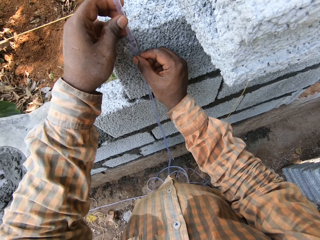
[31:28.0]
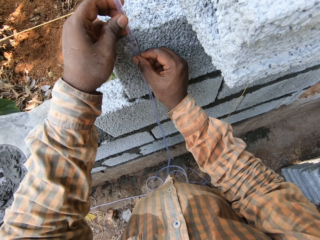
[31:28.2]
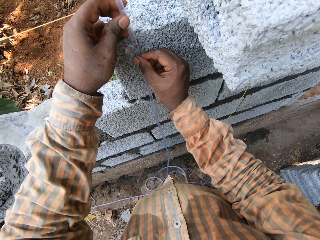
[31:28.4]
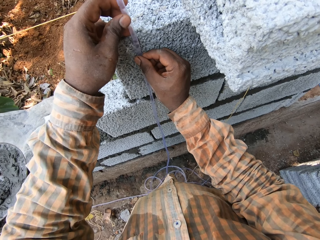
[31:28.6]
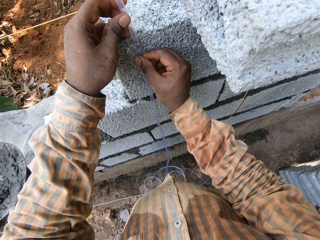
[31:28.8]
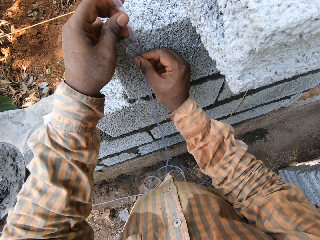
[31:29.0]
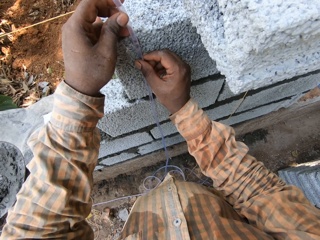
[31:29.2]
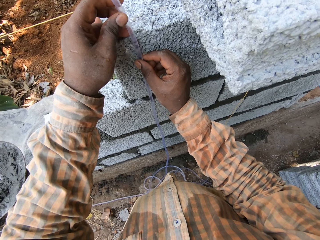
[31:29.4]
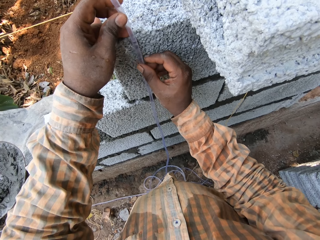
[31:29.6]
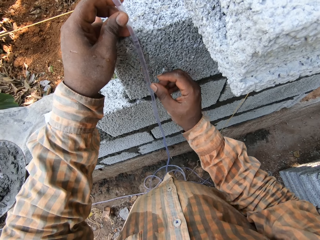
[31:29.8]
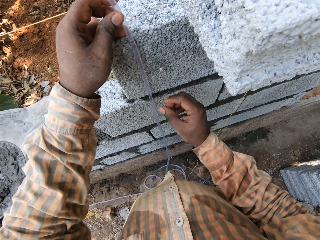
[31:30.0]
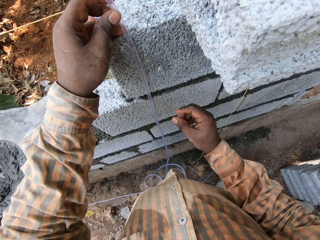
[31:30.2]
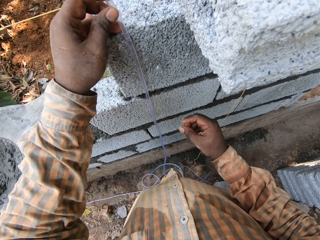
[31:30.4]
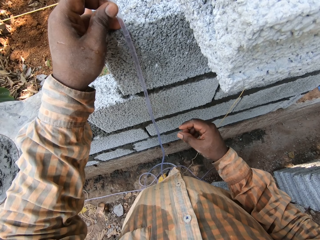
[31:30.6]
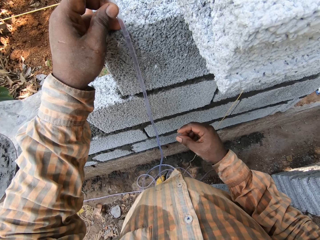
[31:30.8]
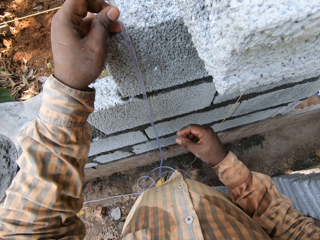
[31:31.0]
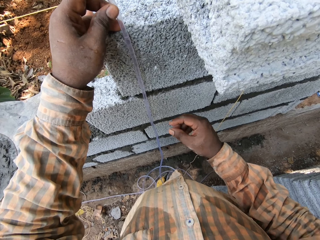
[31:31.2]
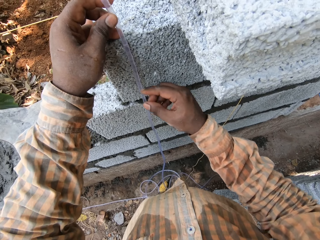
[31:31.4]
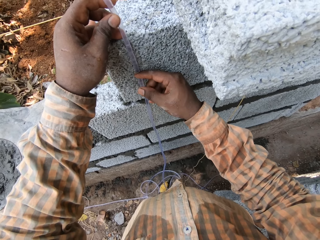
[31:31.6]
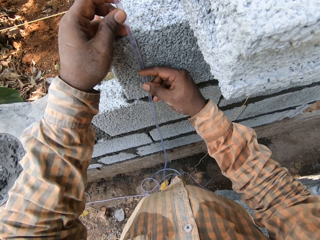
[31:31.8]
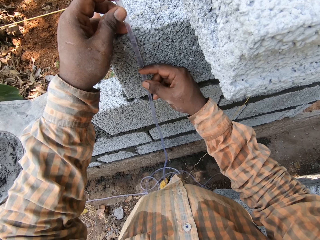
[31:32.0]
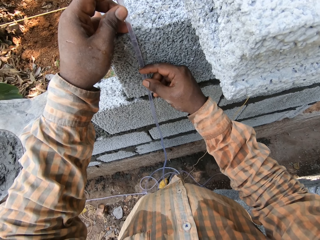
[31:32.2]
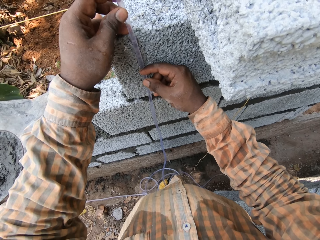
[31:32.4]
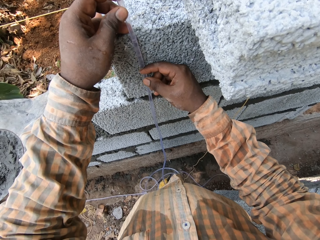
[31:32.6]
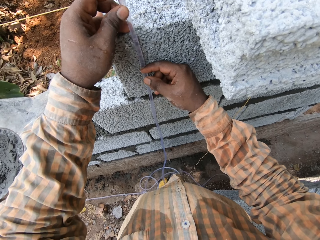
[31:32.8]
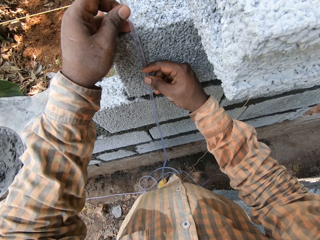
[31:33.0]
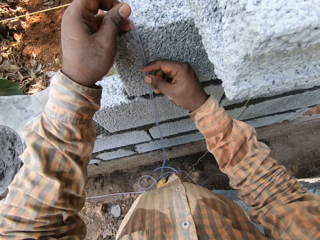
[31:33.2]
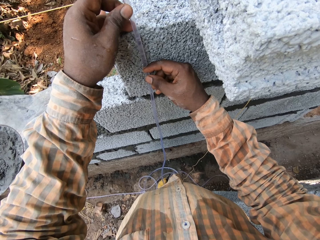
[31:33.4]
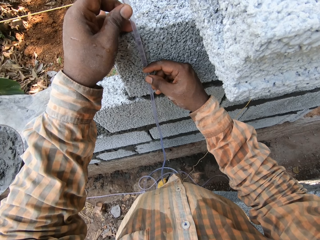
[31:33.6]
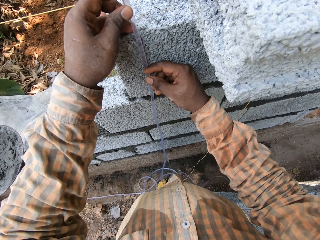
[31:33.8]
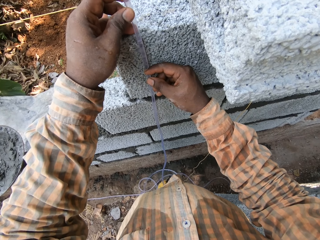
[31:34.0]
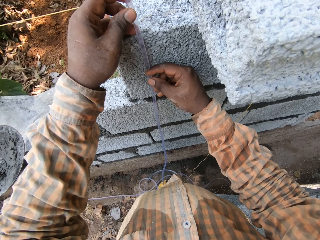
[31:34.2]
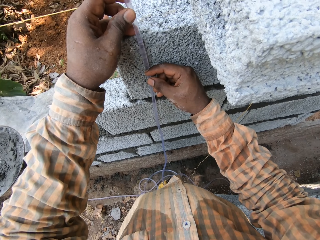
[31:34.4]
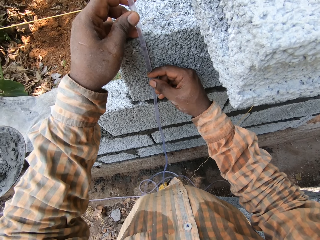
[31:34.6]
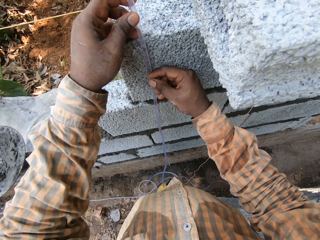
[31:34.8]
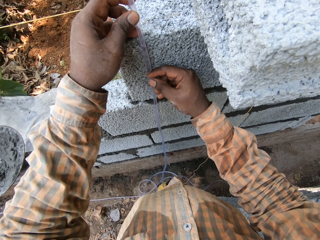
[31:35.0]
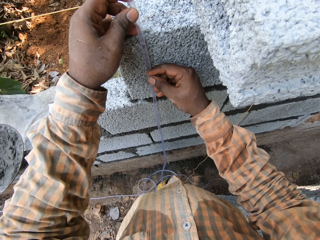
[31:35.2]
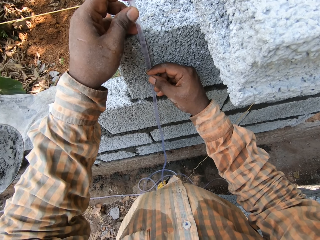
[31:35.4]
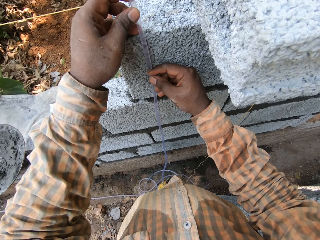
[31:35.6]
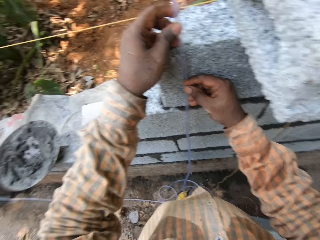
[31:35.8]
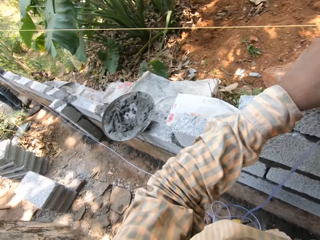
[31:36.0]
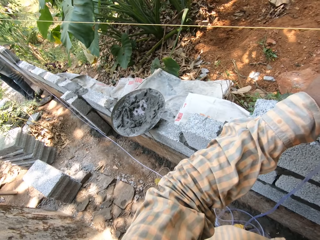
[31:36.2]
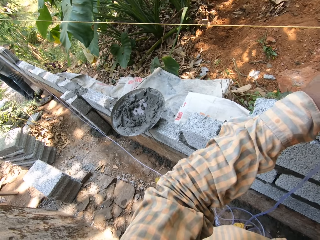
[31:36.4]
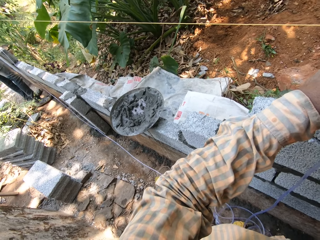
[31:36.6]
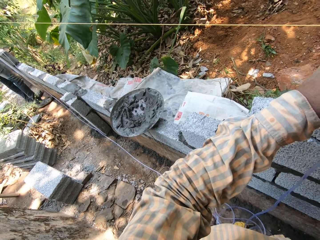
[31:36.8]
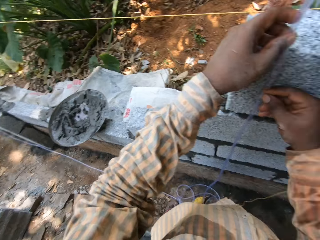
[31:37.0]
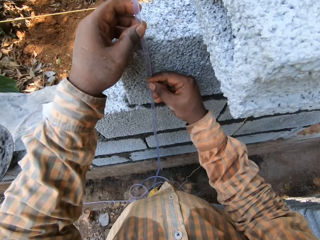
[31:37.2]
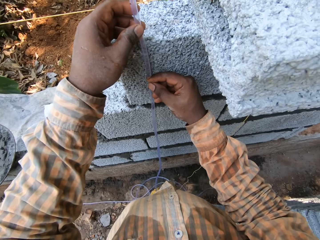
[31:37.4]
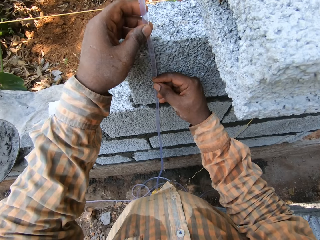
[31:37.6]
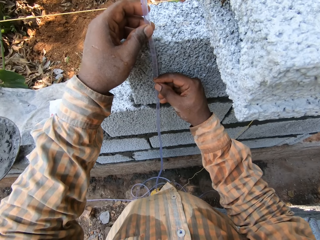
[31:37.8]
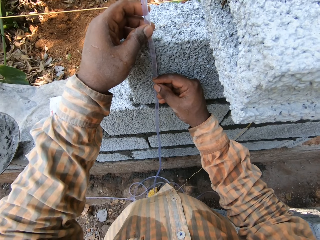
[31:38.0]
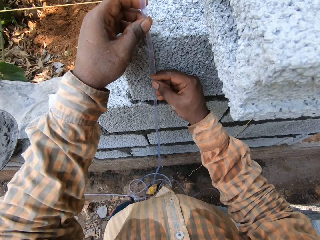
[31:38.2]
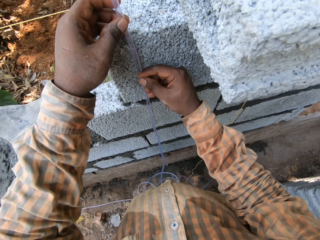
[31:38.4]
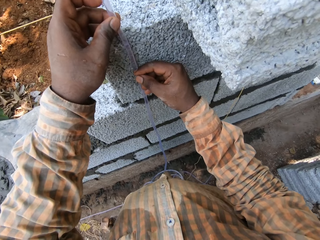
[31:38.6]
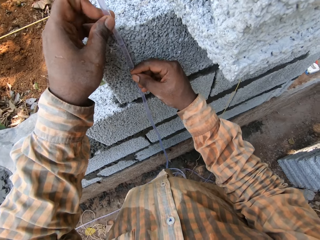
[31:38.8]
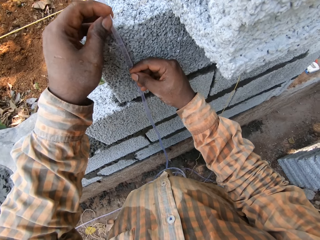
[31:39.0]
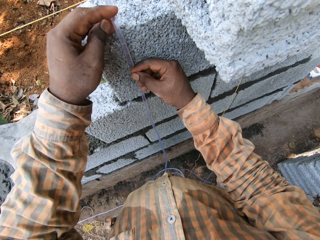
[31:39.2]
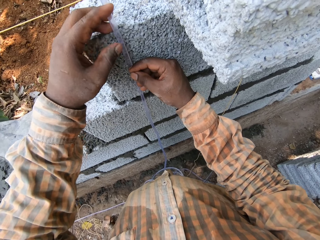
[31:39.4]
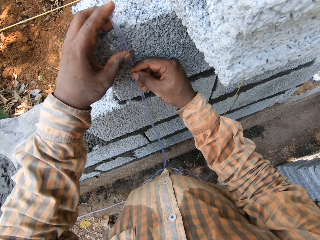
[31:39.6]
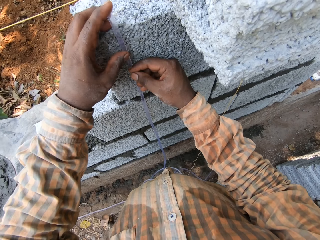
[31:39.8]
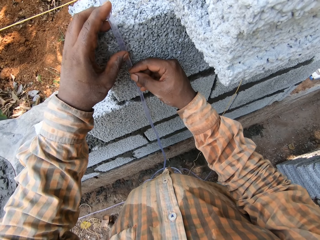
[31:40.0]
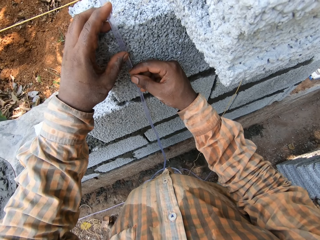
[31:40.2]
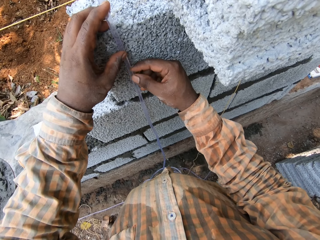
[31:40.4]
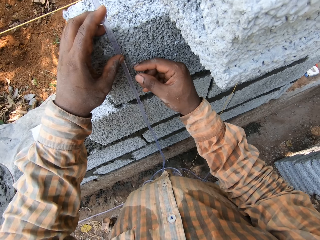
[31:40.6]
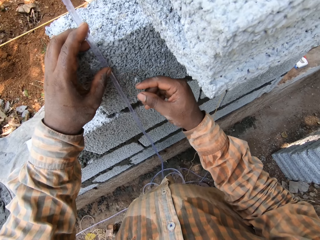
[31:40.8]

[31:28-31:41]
The camera wearer levels the wall with the hose pipe water. They converse with a person. They level the wall with the hose pipe water.

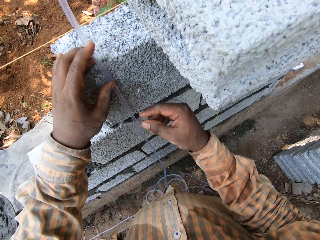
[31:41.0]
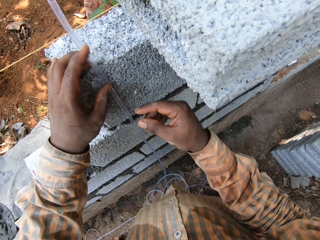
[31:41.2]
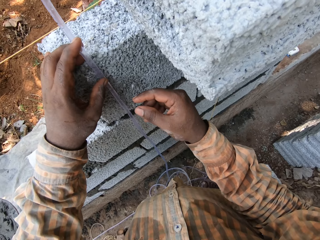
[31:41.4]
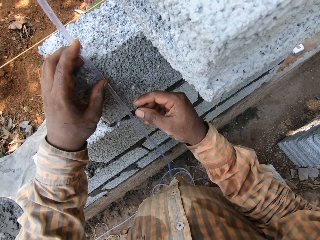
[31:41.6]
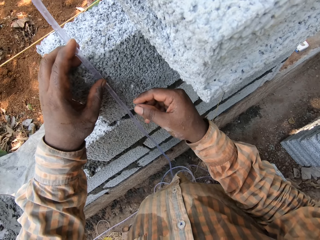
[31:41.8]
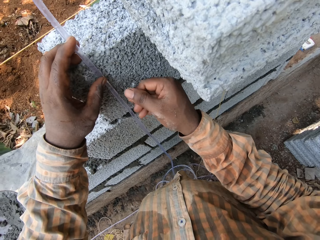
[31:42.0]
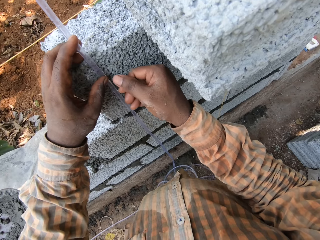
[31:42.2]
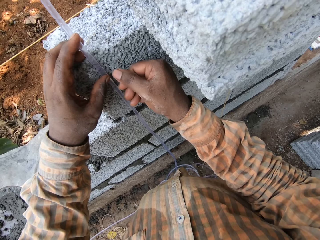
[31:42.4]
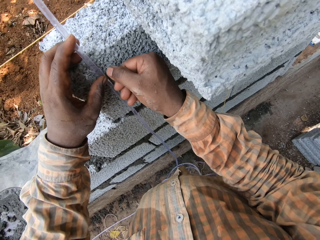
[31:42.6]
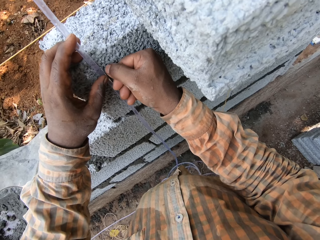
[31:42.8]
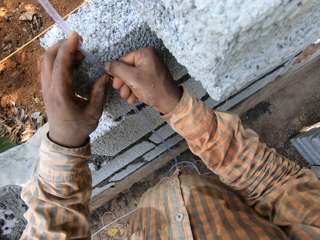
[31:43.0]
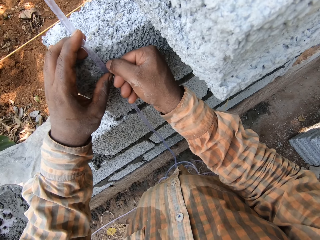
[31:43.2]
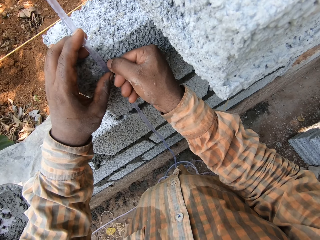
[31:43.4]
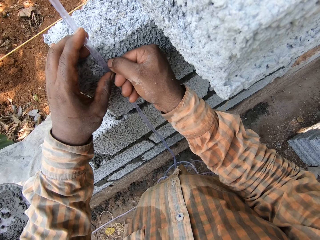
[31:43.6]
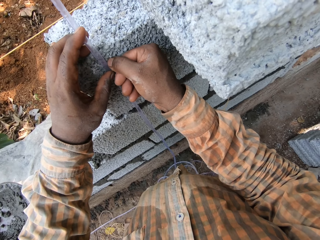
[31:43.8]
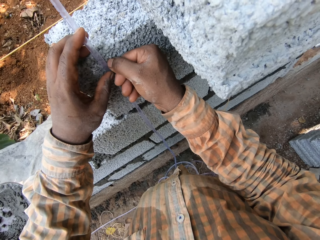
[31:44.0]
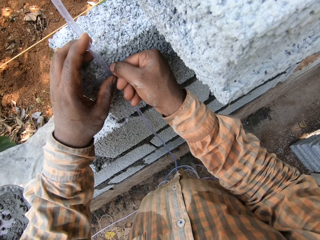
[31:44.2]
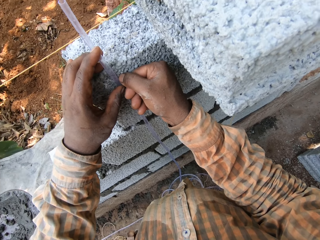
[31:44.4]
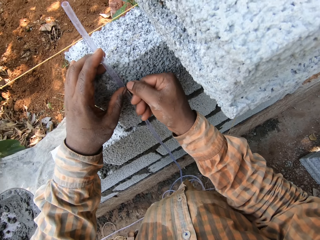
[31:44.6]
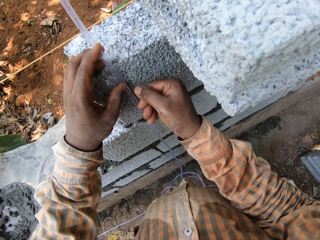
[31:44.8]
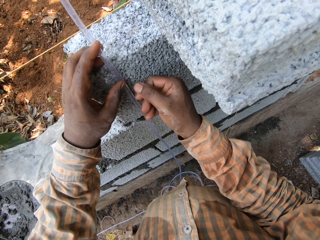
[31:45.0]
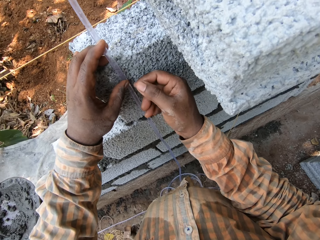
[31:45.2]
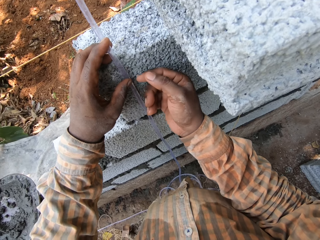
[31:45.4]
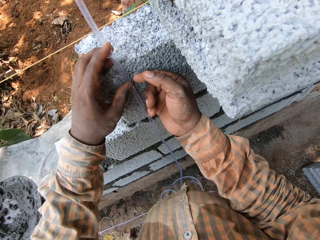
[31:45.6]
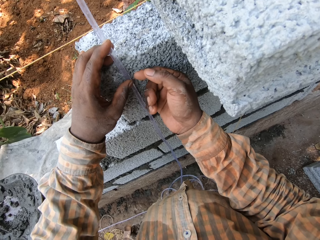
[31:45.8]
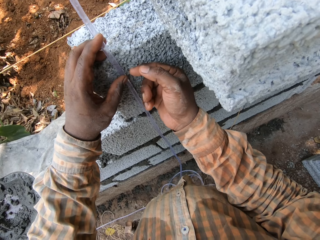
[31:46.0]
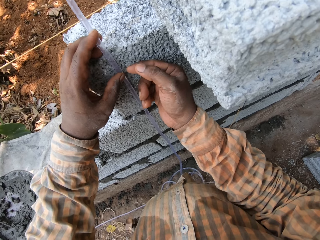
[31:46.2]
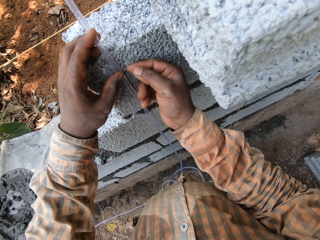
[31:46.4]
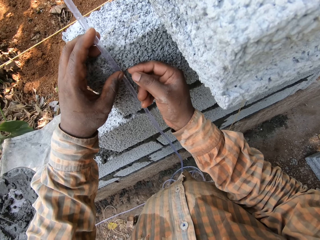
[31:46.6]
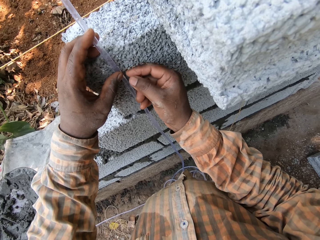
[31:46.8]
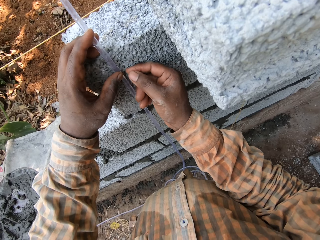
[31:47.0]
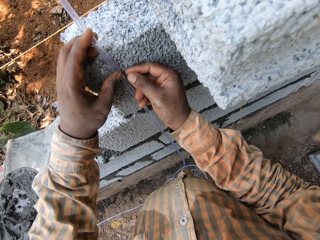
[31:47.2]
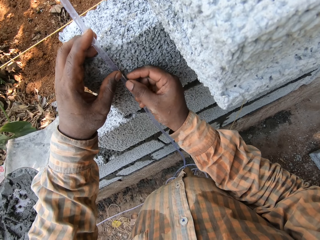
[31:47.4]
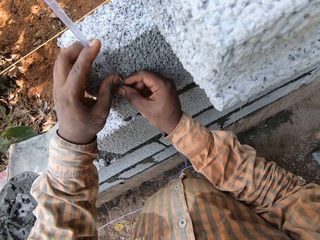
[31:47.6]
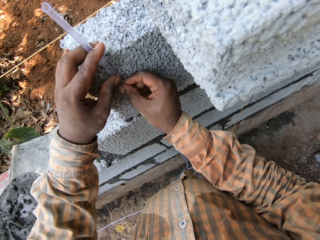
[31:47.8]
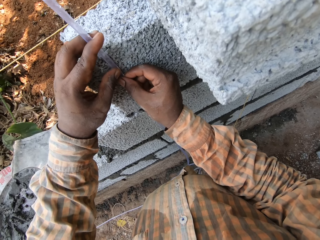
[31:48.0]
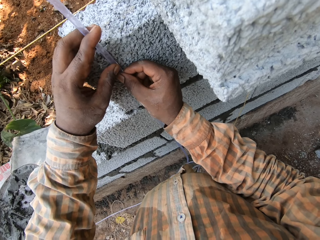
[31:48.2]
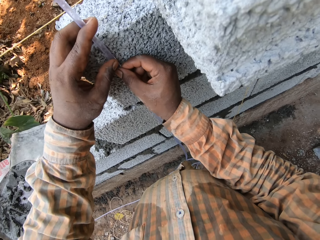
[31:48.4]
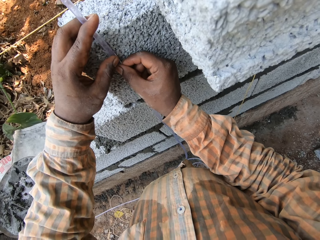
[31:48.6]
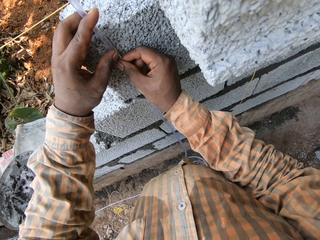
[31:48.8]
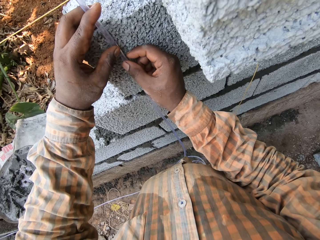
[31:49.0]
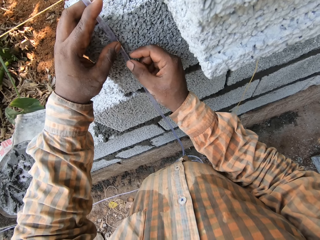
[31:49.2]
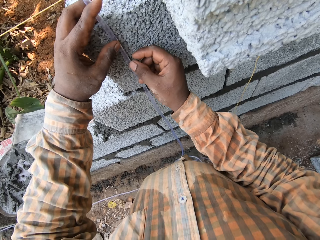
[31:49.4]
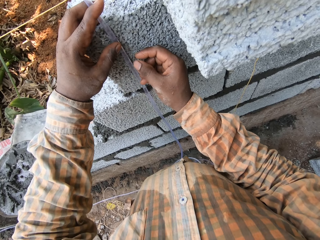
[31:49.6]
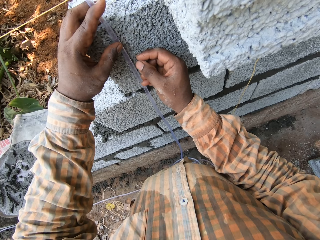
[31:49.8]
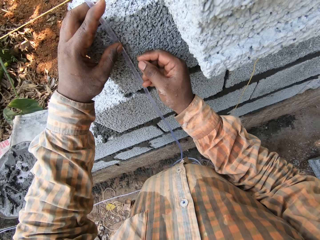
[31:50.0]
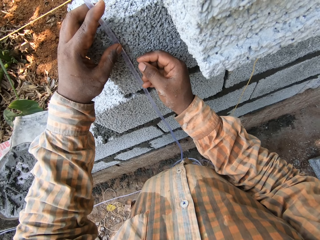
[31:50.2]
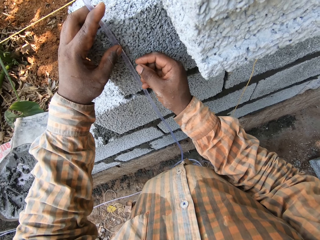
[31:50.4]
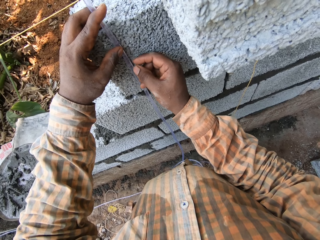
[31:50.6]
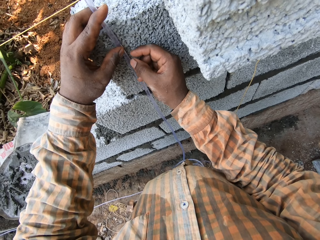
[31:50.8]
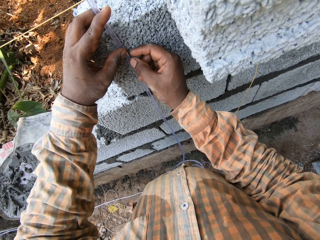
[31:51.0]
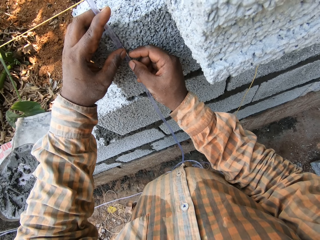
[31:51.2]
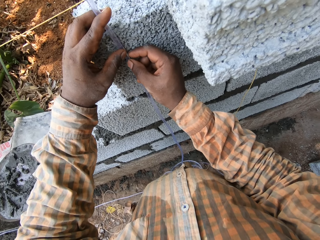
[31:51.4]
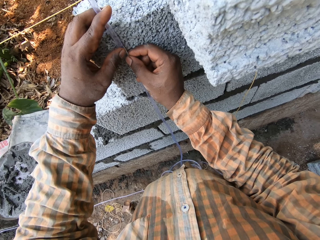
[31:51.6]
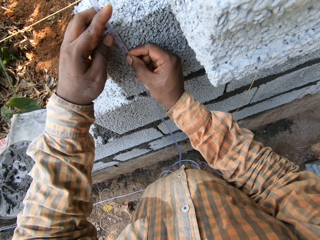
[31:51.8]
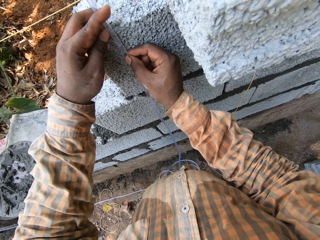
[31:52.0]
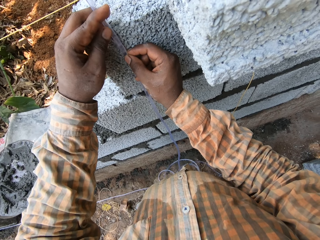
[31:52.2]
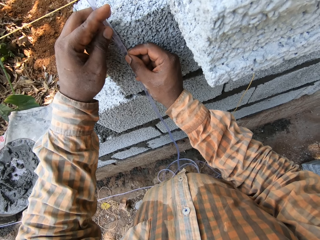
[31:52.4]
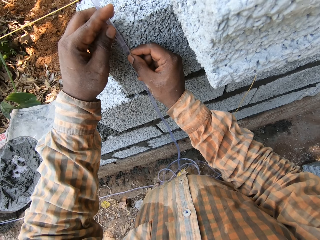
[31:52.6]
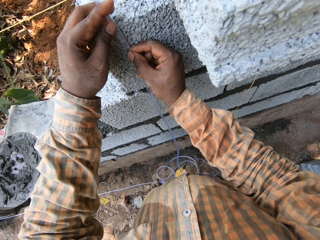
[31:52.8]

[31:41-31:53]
The camera wearer presses the construction wall with his thumb. He holds the hose on the wall with his right hand.
